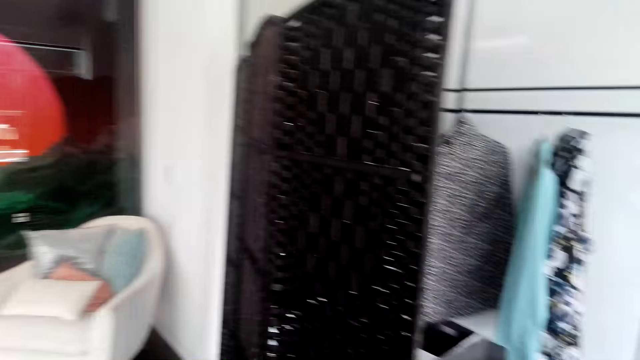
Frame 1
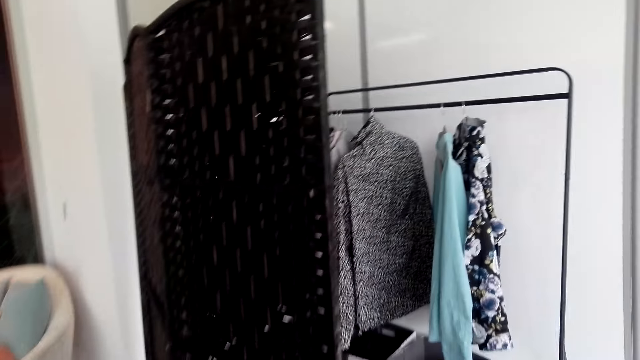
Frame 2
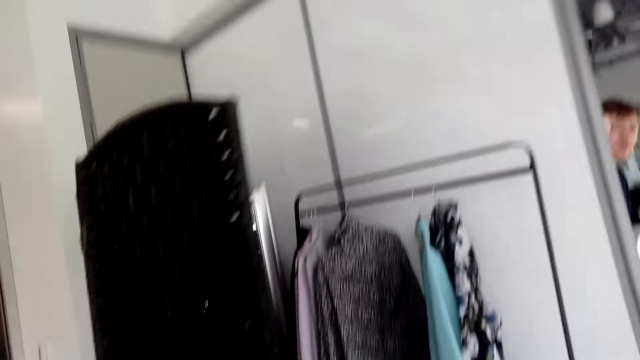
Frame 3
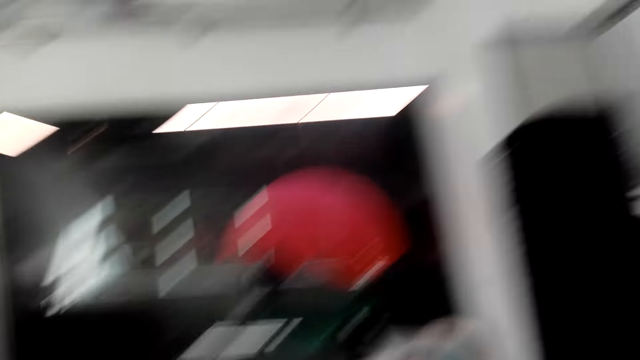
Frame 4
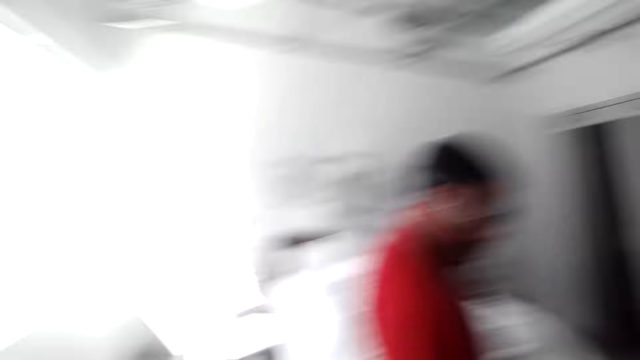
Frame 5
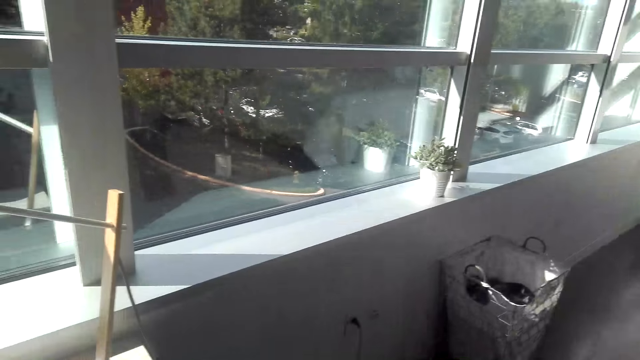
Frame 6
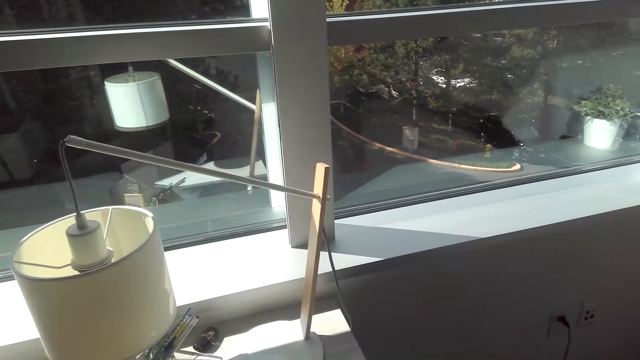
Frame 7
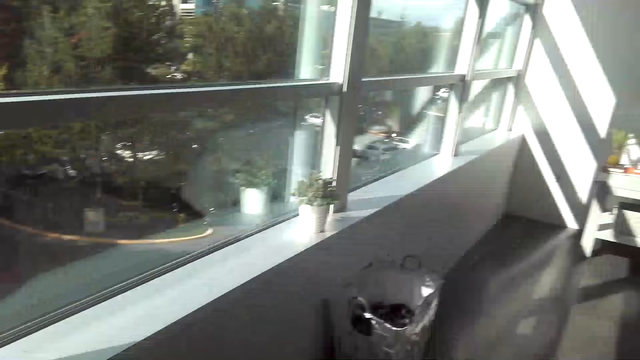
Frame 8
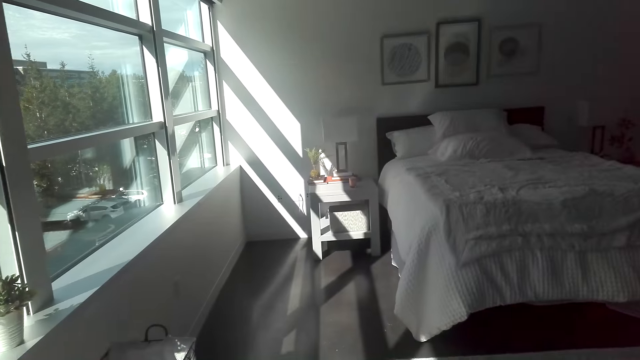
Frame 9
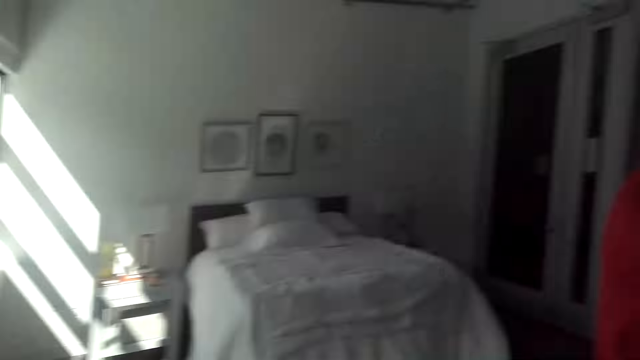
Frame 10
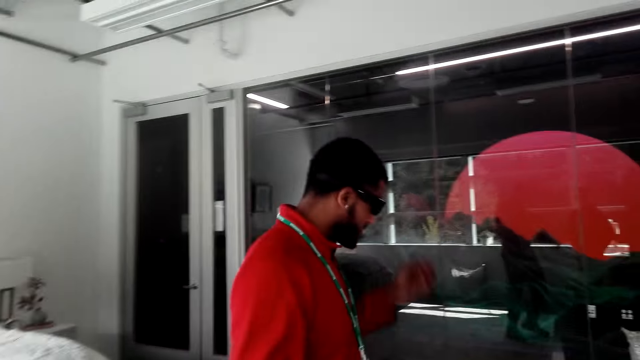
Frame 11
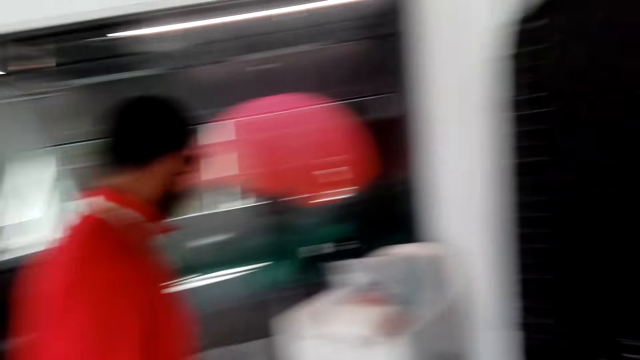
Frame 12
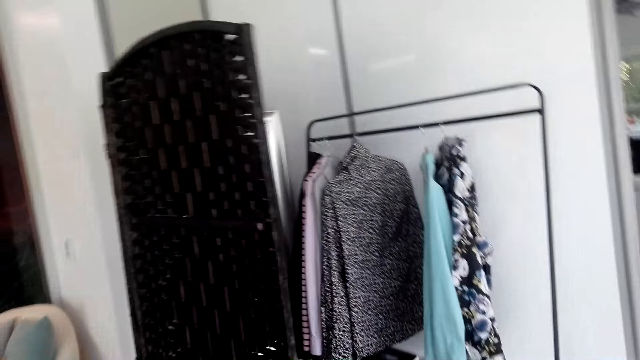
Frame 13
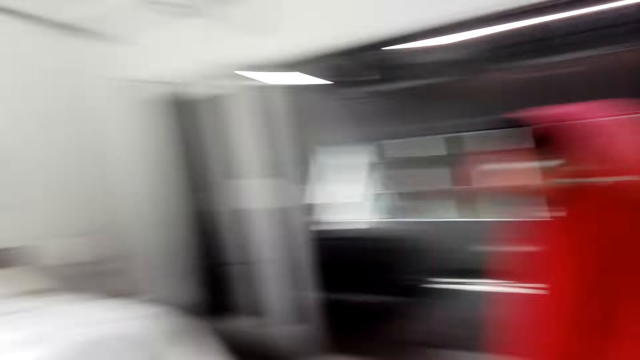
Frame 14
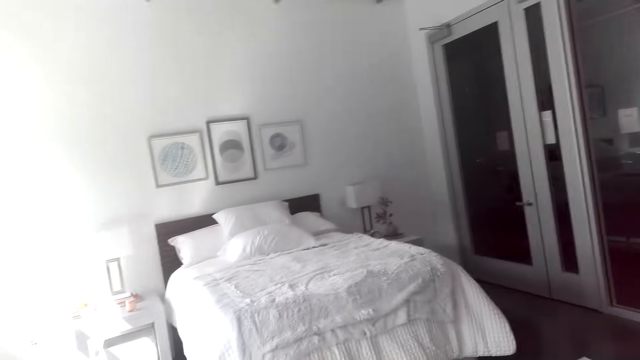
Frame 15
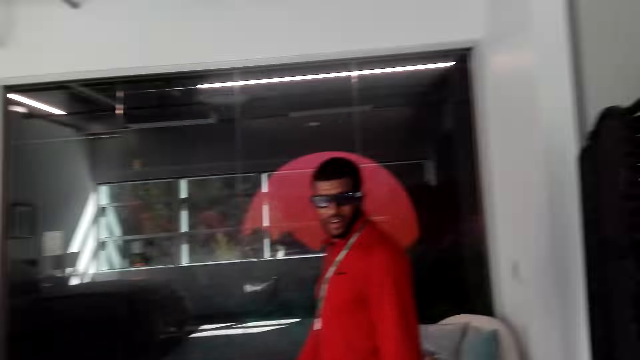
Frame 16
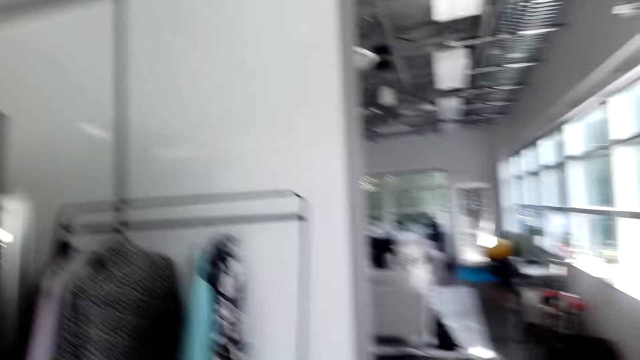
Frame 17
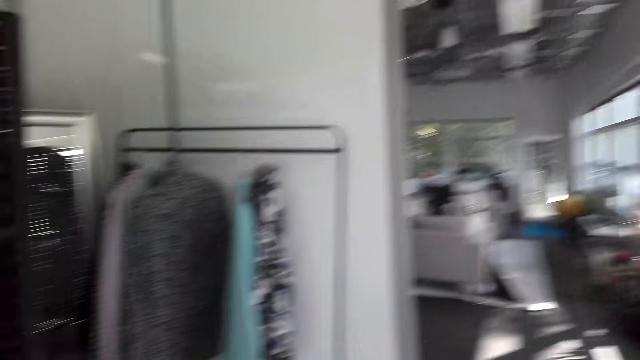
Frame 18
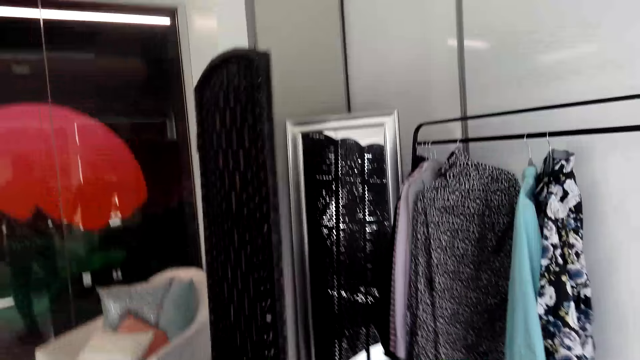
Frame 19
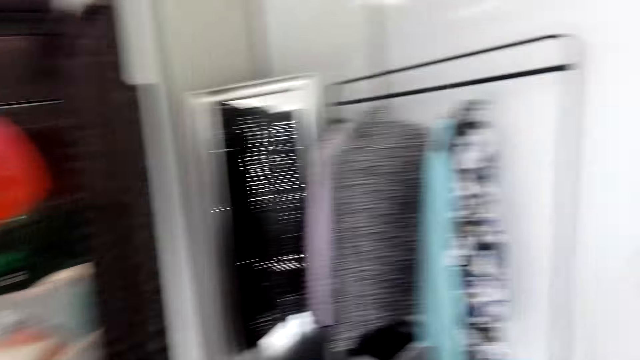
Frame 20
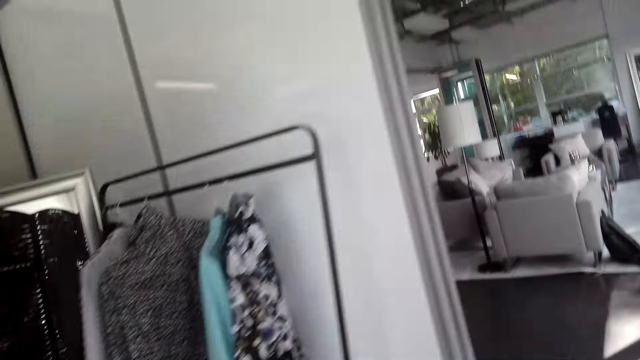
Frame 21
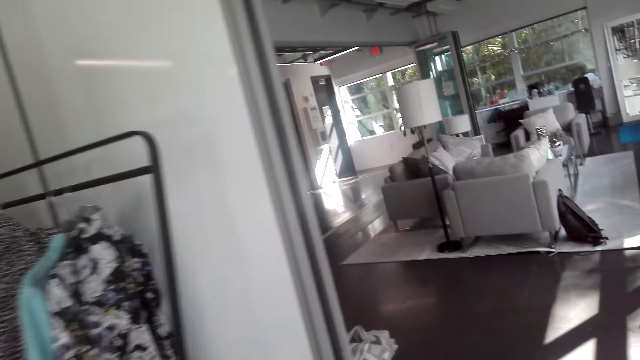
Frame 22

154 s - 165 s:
A man lowers hands. The camera wearer looks around.

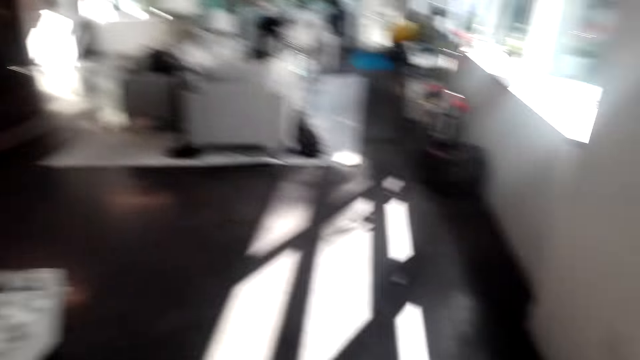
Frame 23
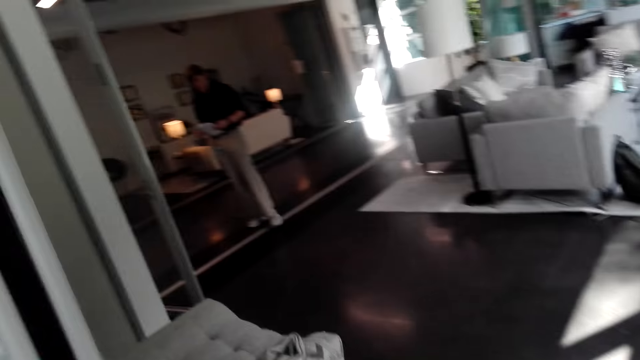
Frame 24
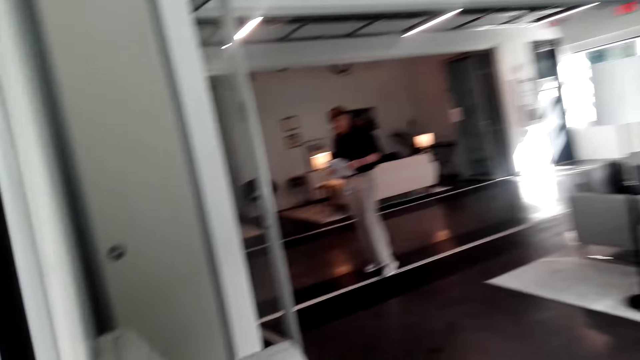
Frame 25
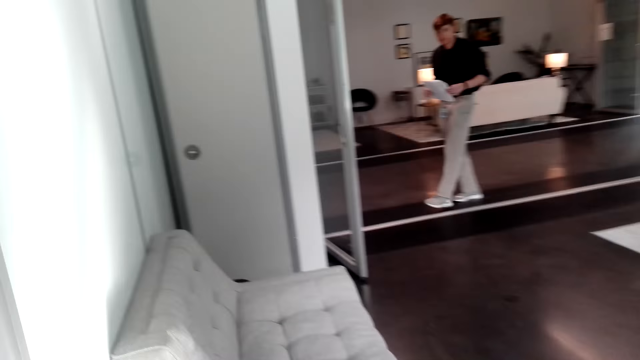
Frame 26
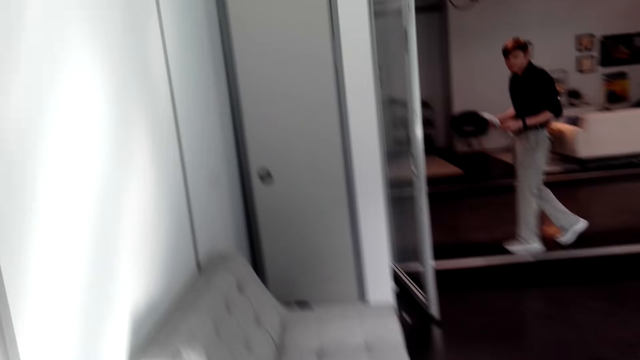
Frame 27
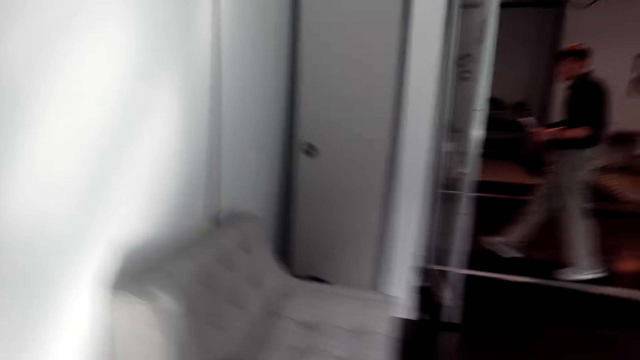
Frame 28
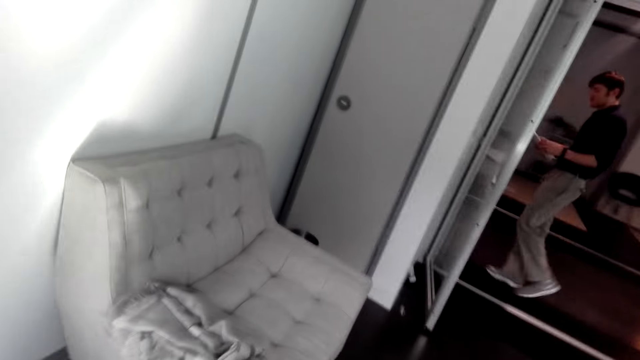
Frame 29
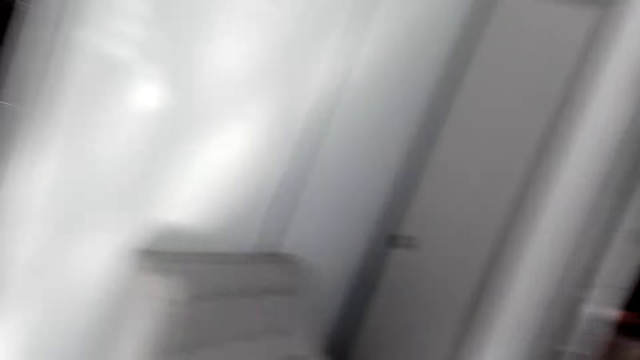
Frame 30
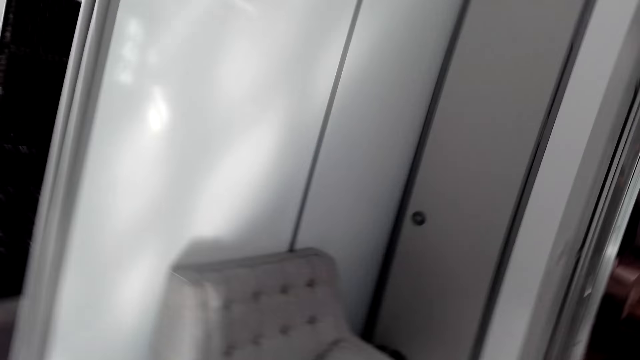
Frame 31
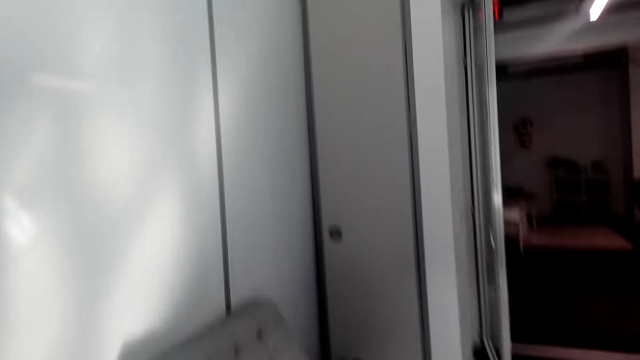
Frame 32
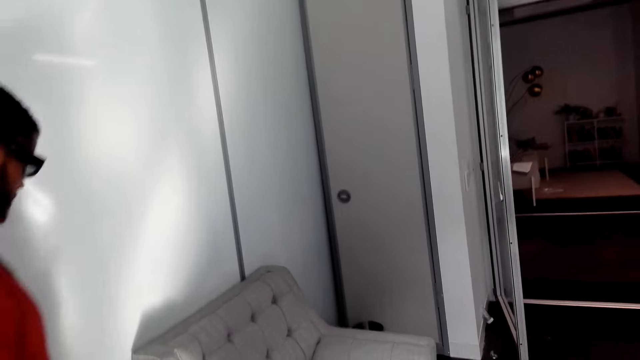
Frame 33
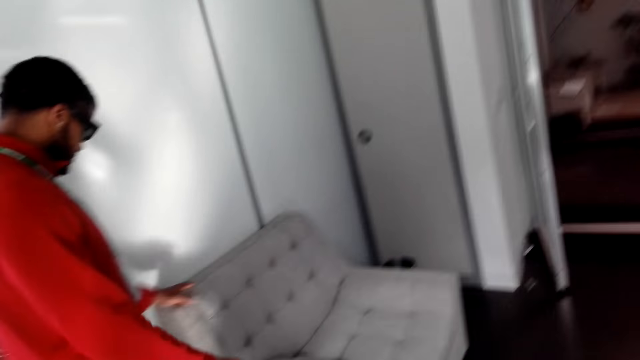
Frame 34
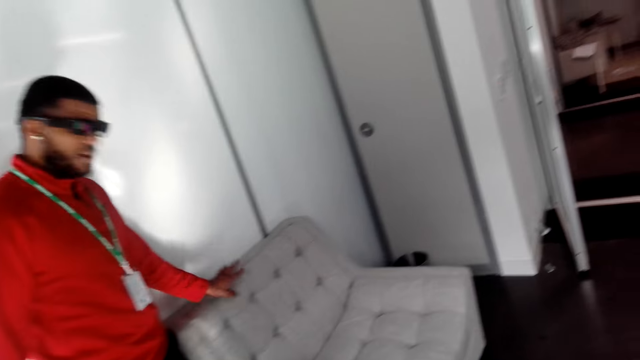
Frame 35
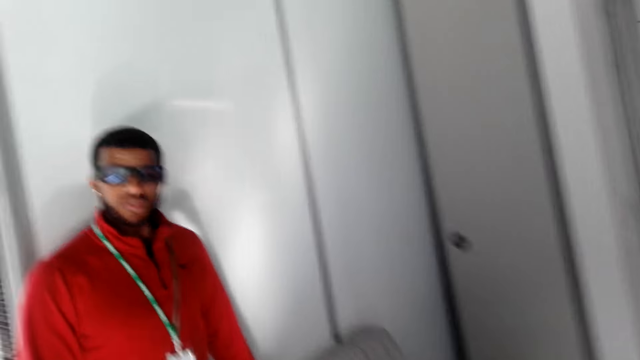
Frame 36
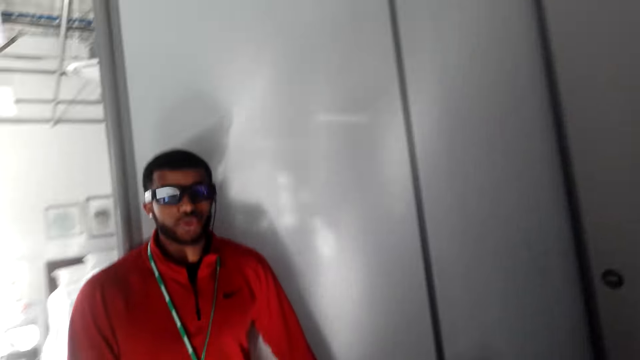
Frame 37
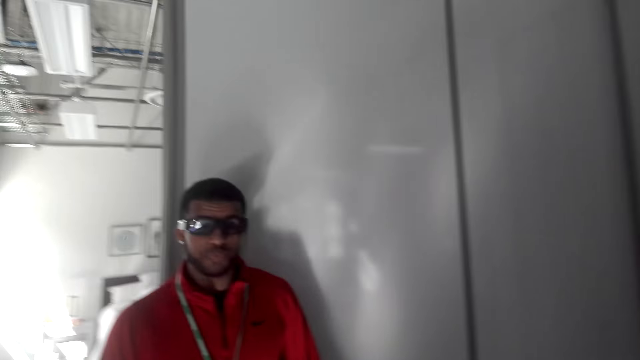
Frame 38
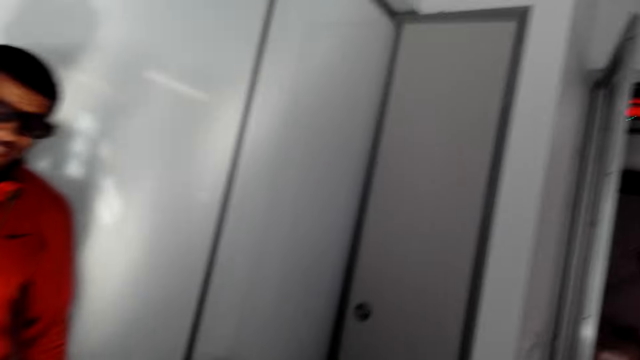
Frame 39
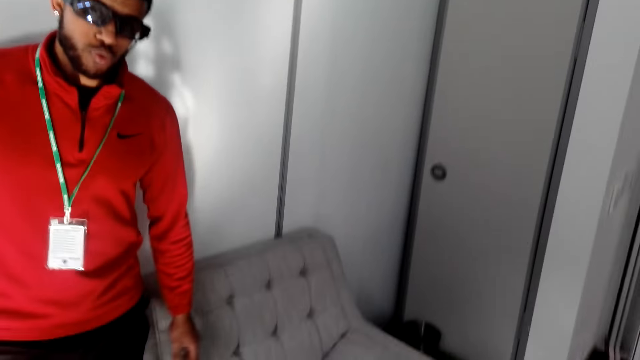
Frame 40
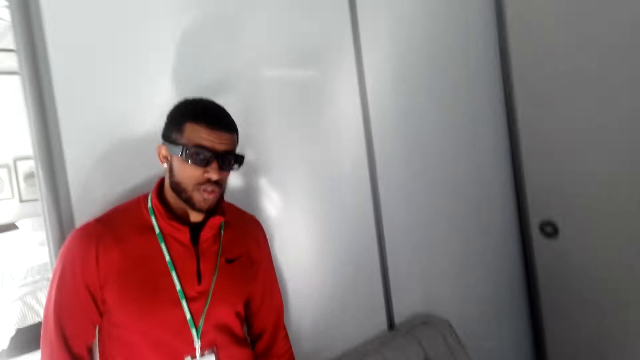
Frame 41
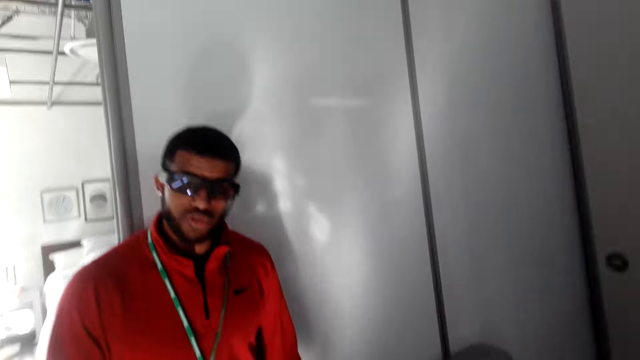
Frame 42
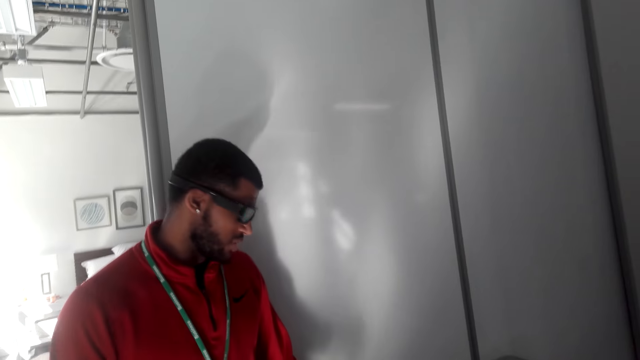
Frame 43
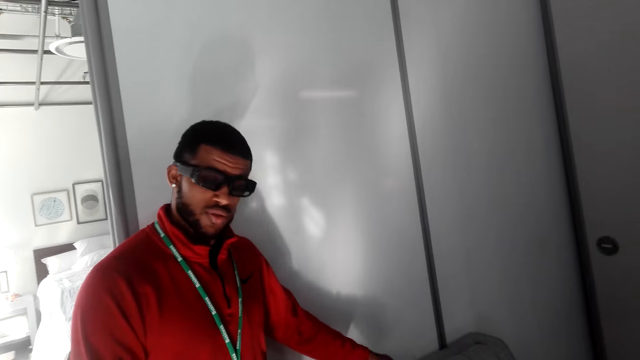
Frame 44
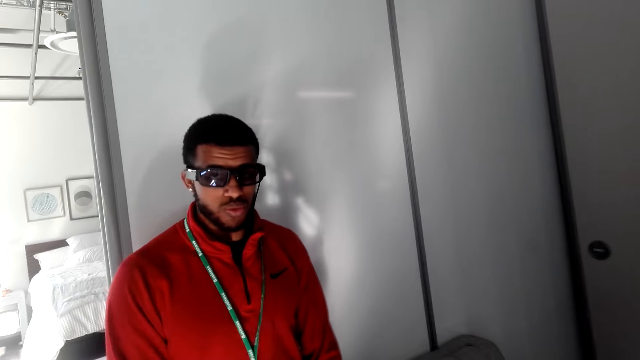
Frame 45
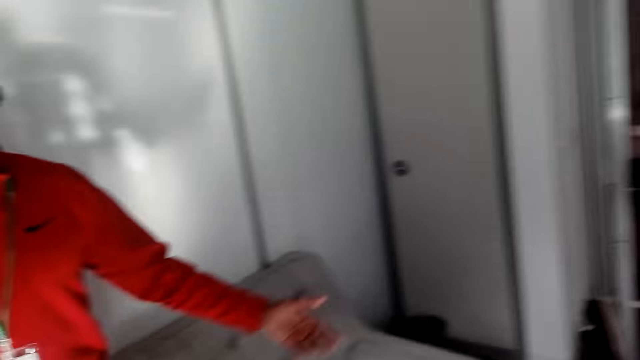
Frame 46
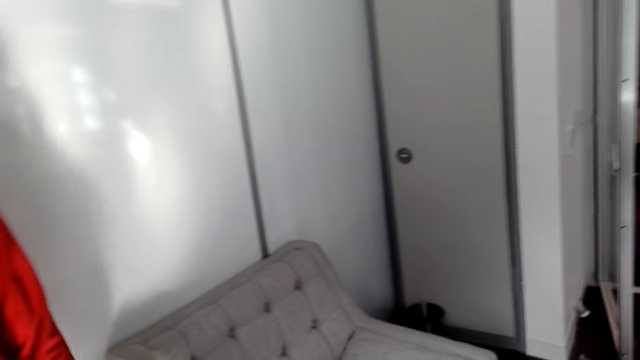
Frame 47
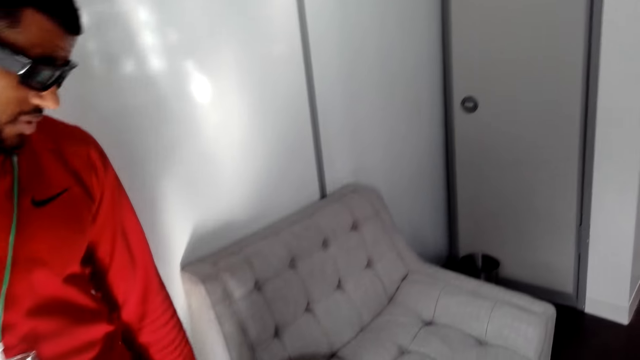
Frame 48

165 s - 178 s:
A person walks in the house with papers in his hands. The camera wearer talks to a man. Another man moves around. The first man touches the sofa with his hand. The man talks to the camera wearer. The man moves hand.
